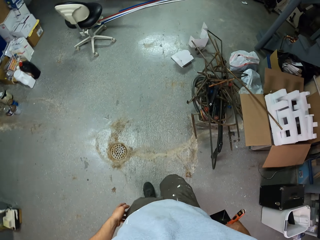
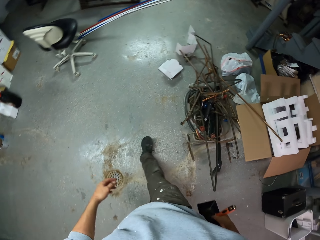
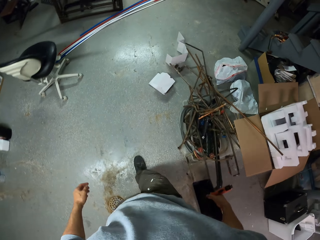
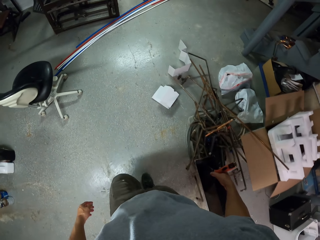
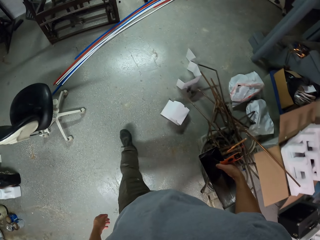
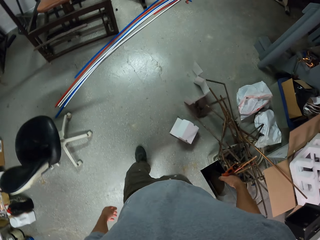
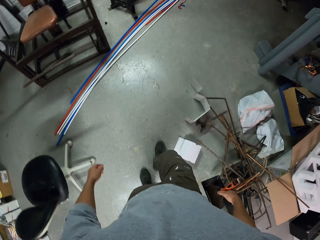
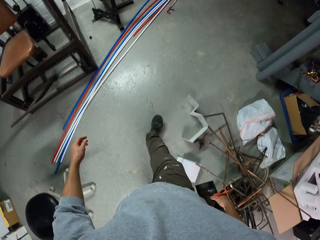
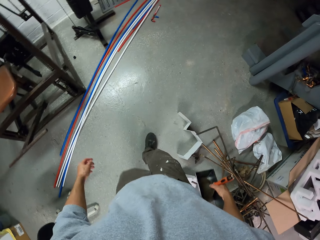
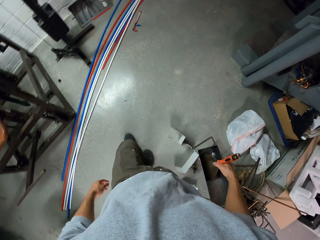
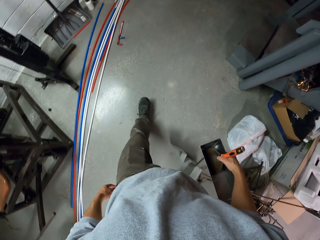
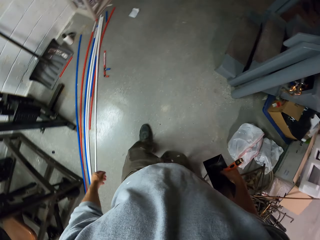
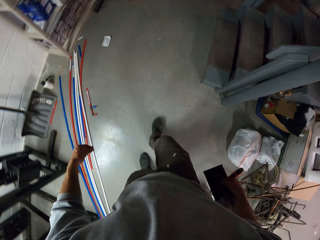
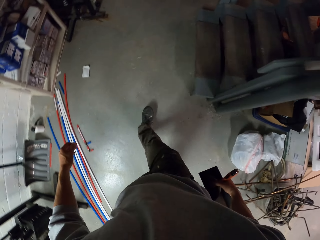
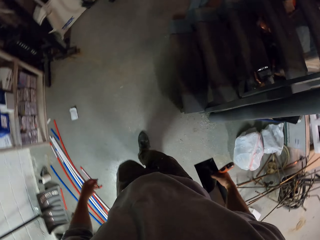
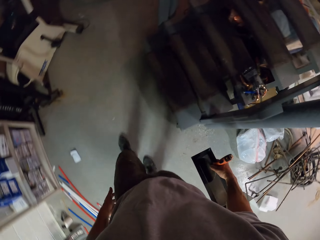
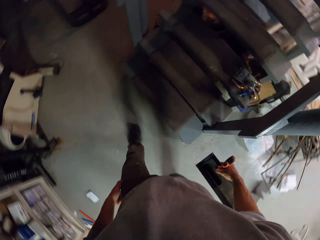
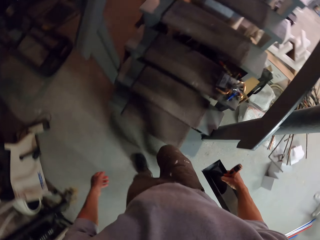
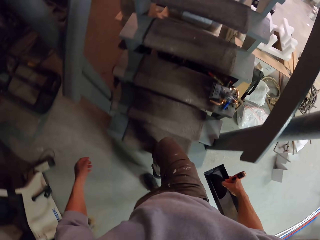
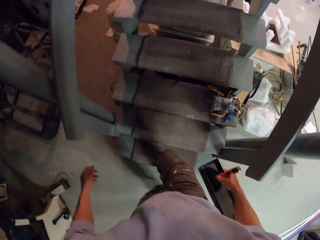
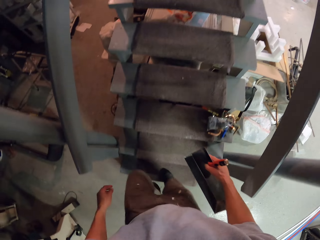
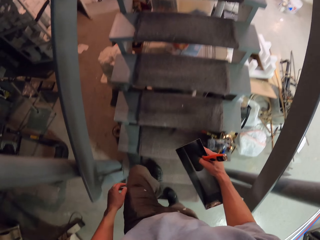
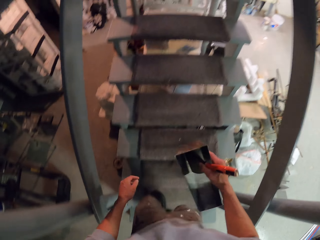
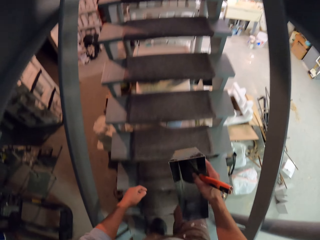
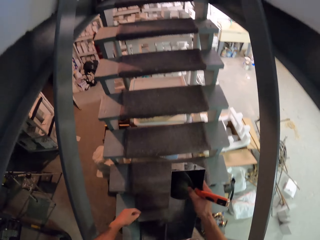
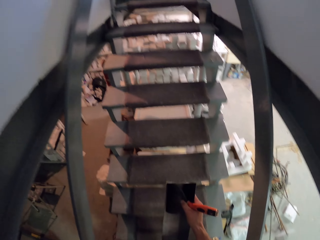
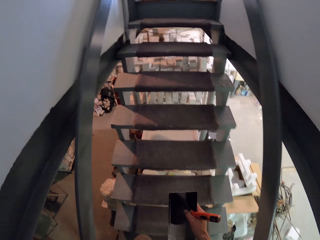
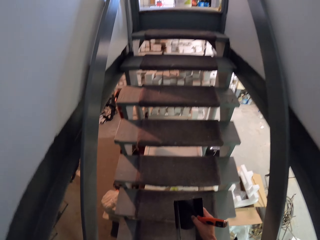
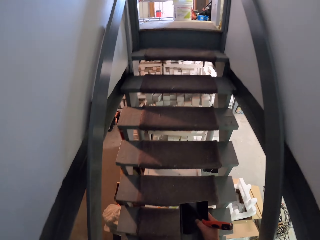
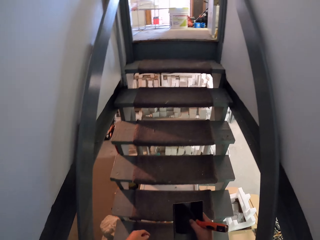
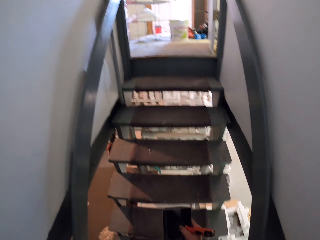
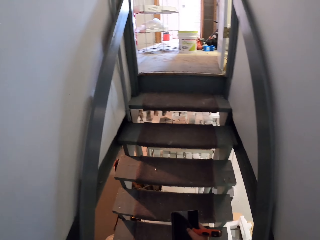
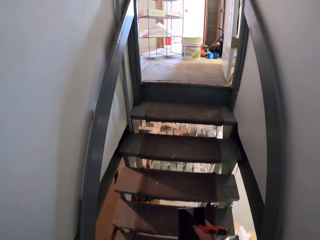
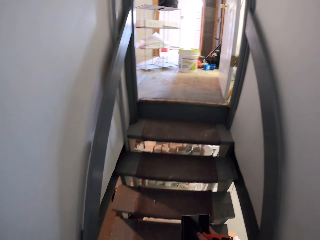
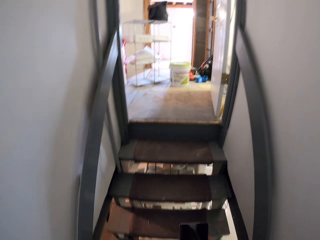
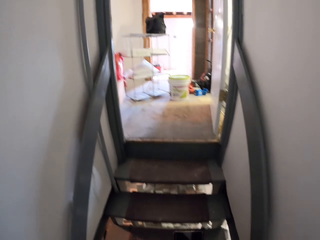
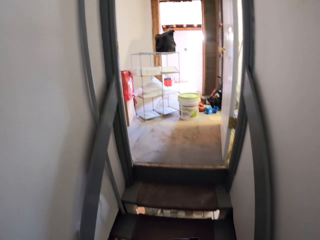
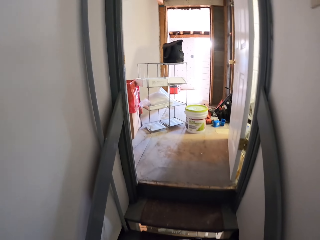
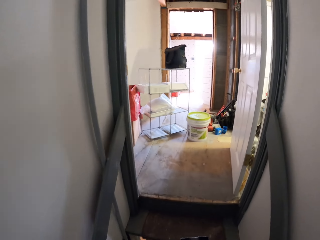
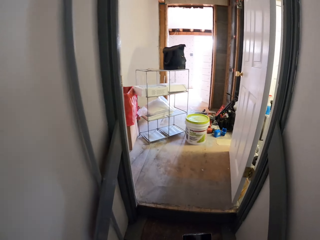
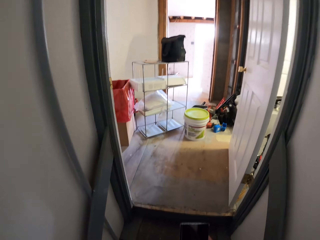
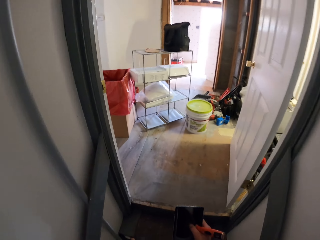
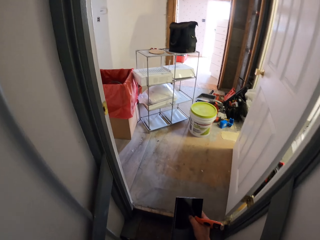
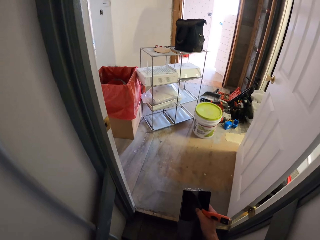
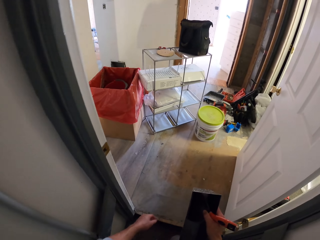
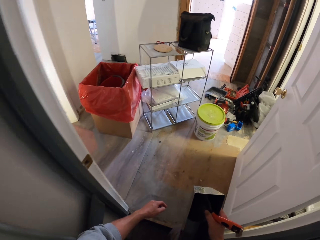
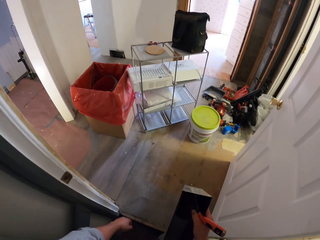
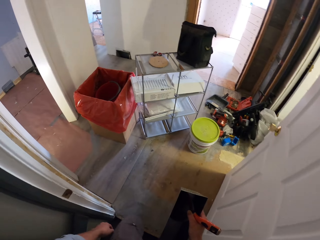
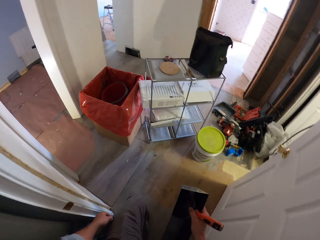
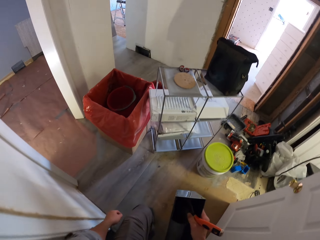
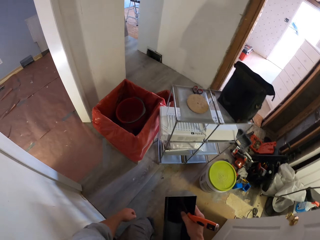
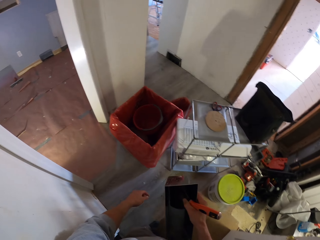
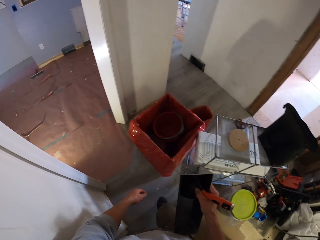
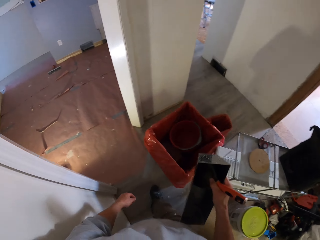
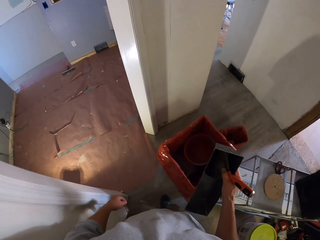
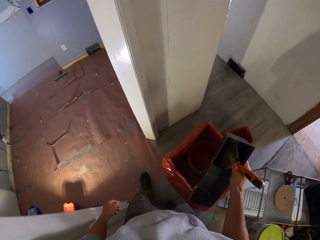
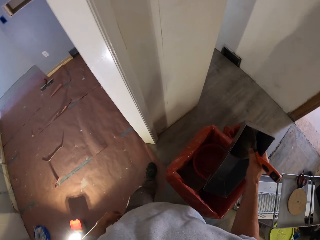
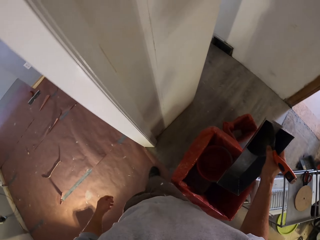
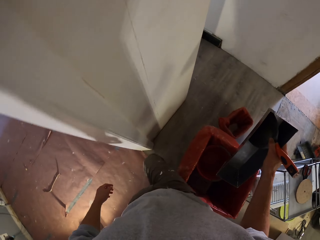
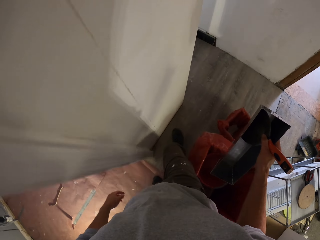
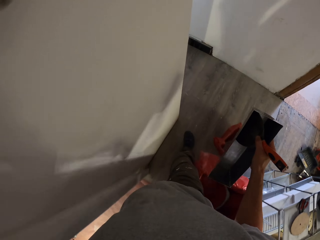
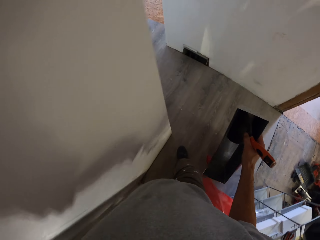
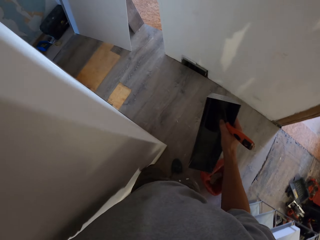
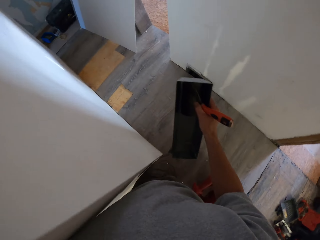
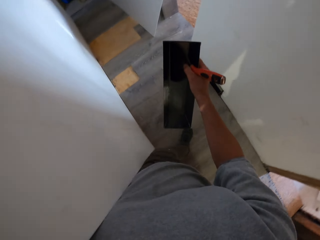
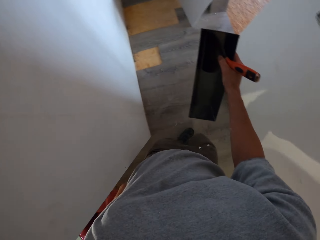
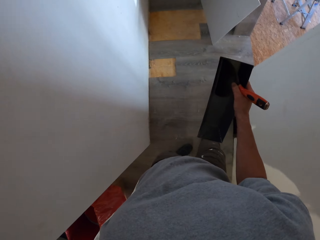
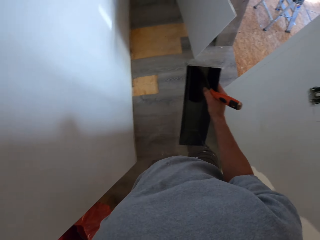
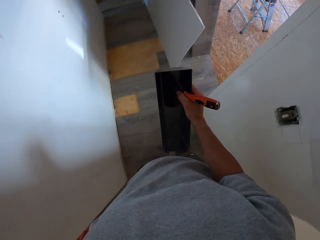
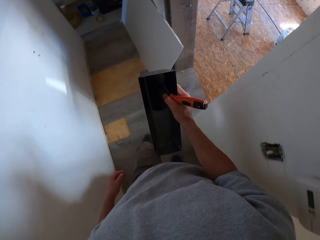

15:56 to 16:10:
The camera wearer walks on the floor. They walk up the stairs. They walk on the floor.

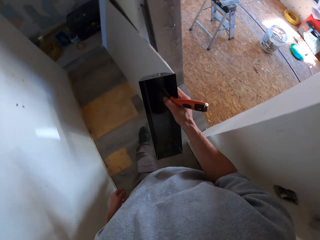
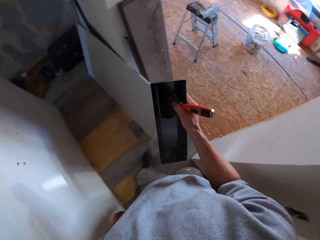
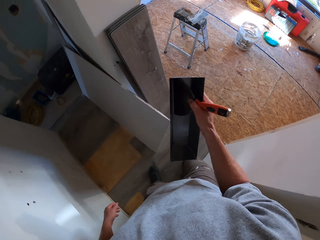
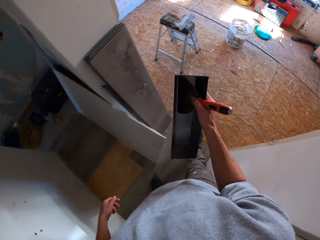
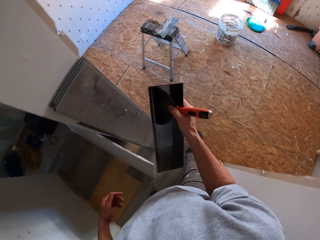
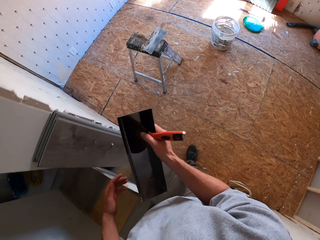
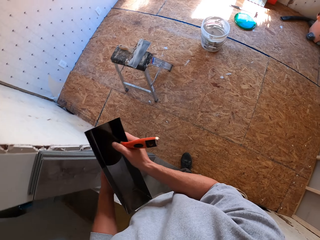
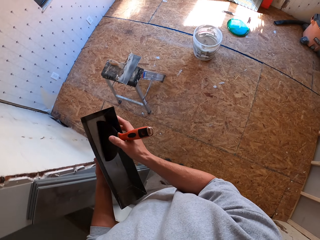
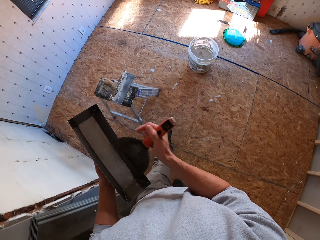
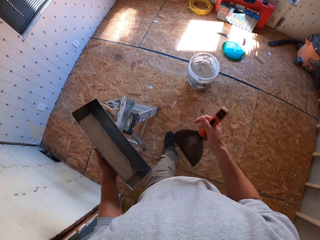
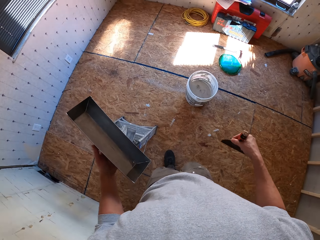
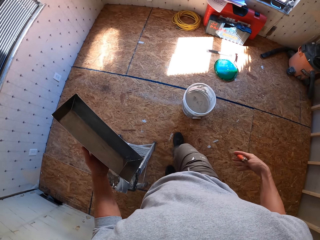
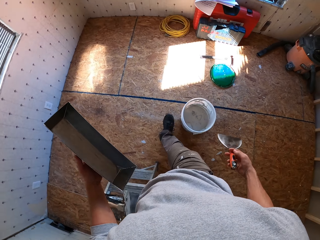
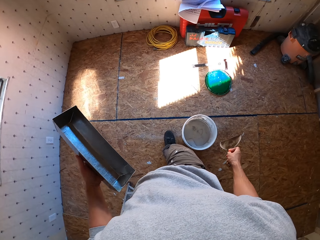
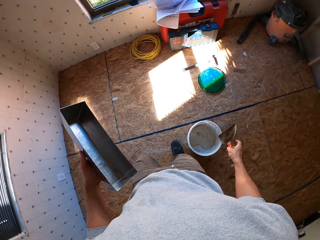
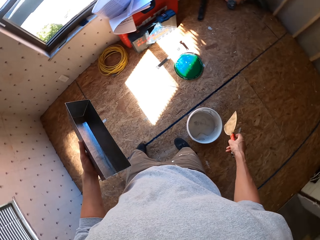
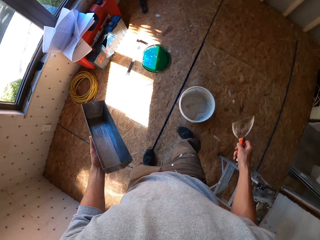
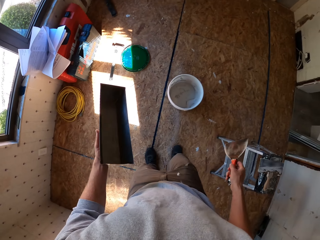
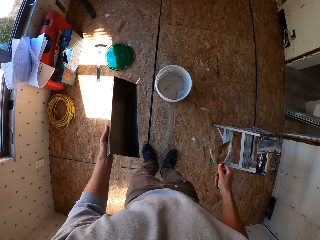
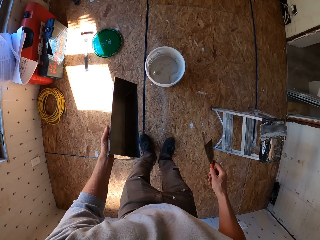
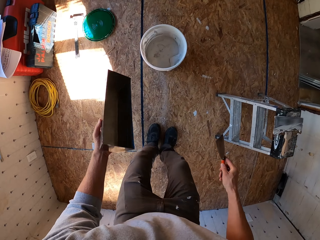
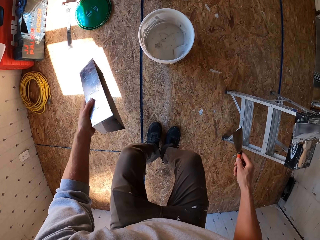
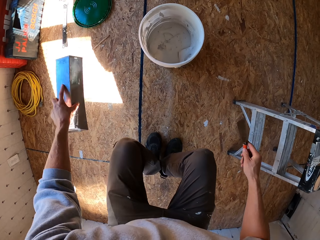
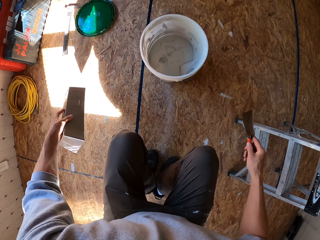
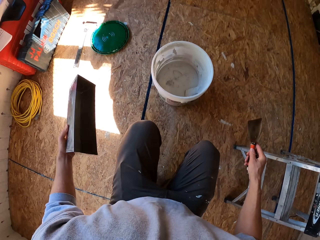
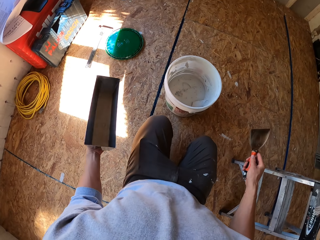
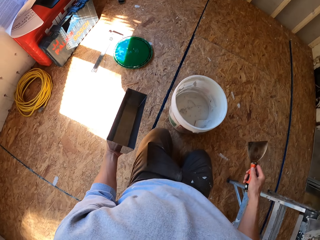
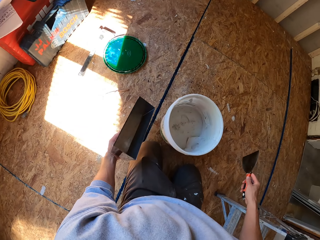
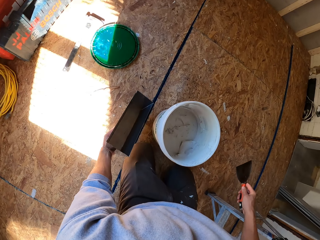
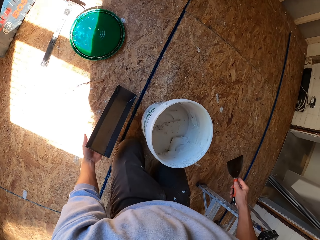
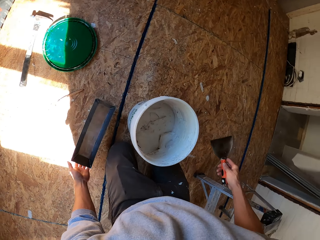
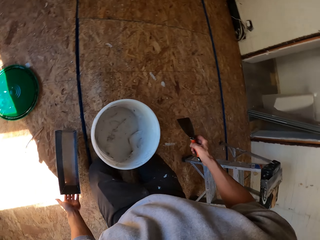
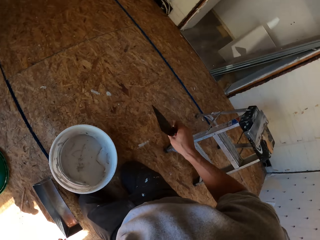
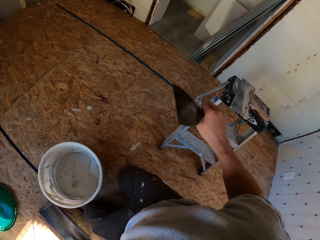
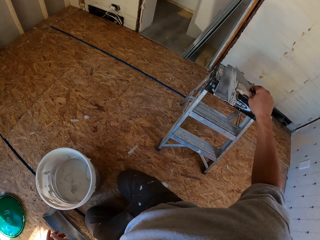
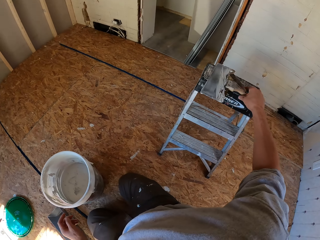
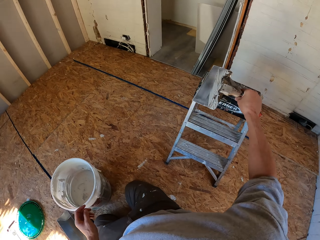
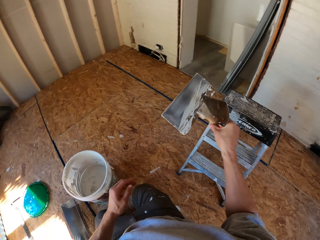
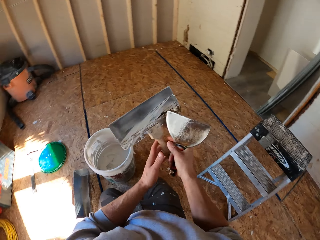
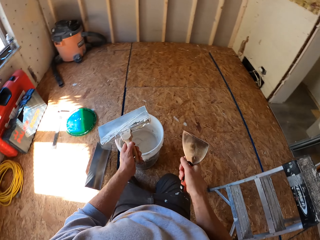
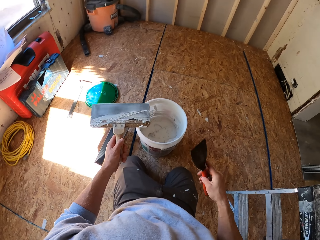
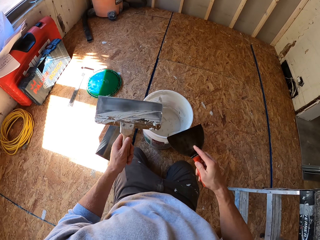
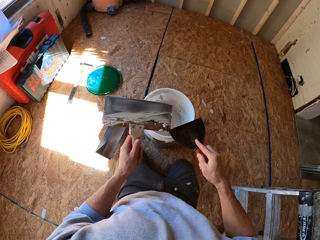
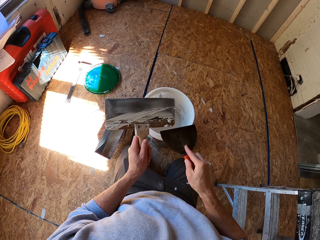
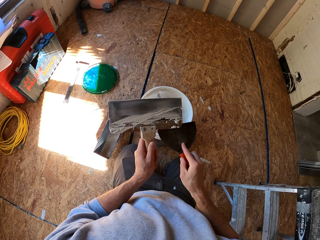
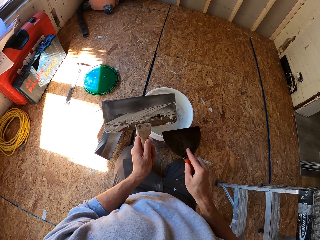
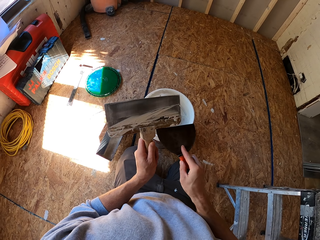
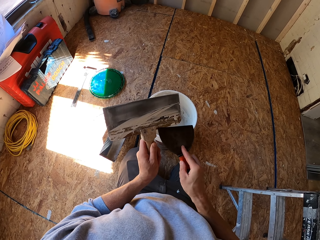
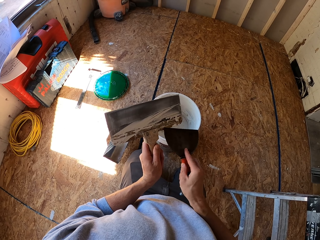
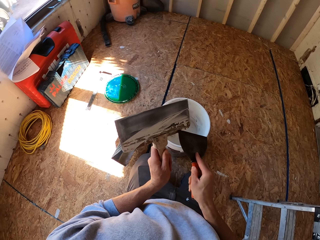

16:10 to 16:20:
The camera wearer kneels on the floor. They put the container down on the floor. They pick the trowel from the stool.
